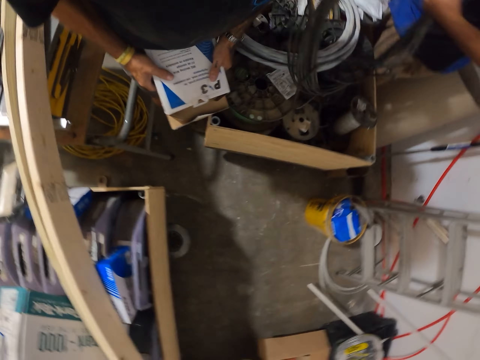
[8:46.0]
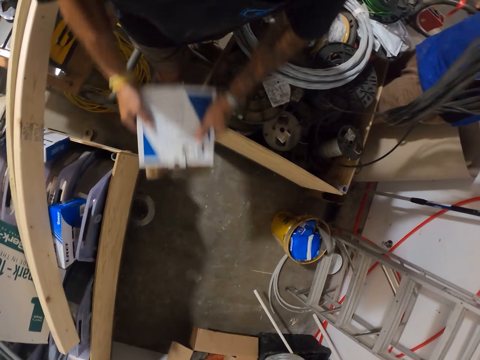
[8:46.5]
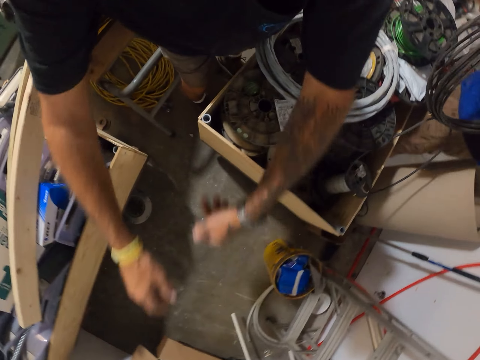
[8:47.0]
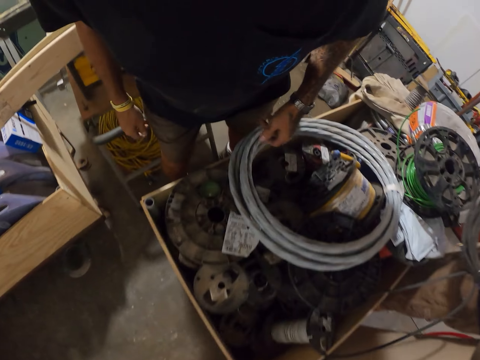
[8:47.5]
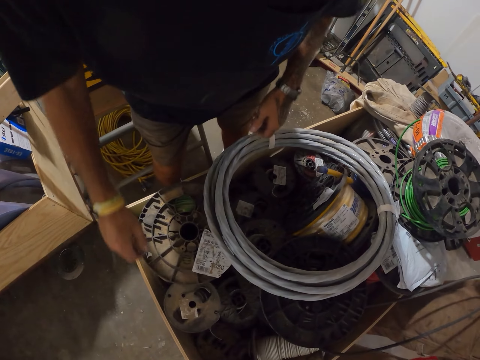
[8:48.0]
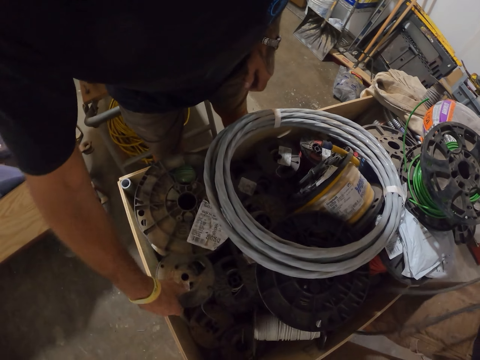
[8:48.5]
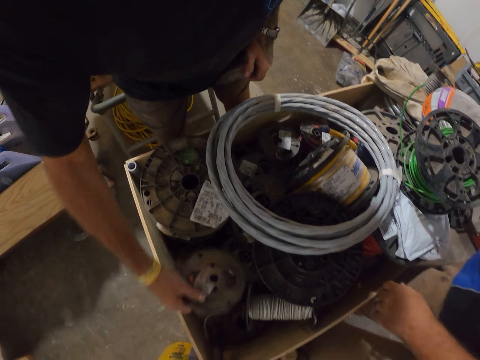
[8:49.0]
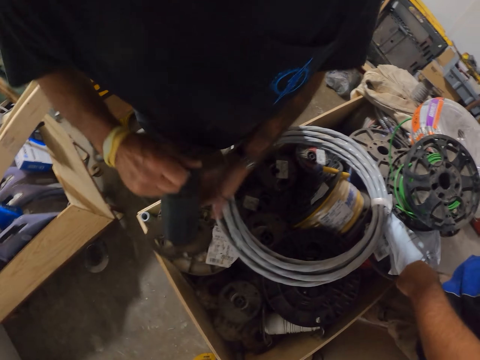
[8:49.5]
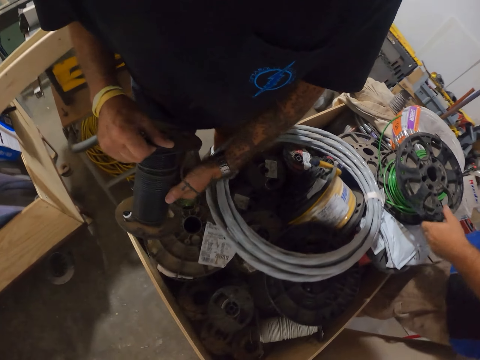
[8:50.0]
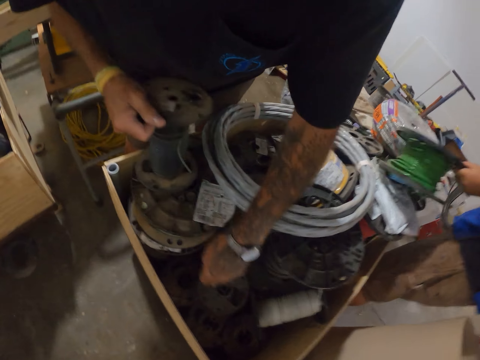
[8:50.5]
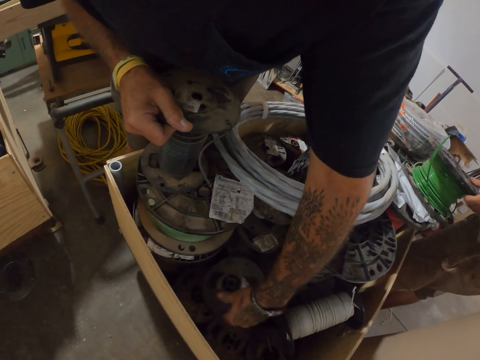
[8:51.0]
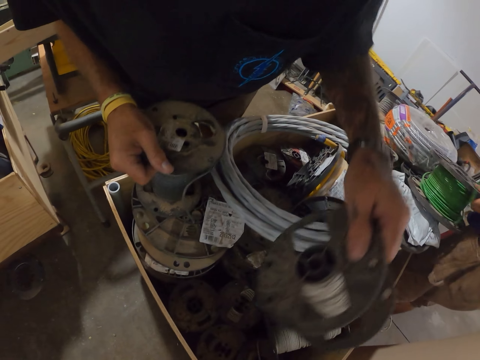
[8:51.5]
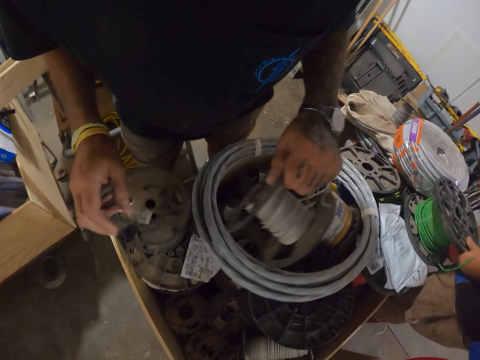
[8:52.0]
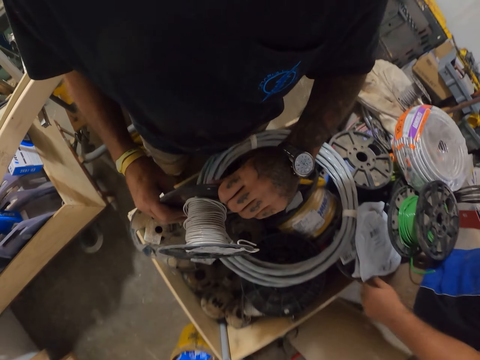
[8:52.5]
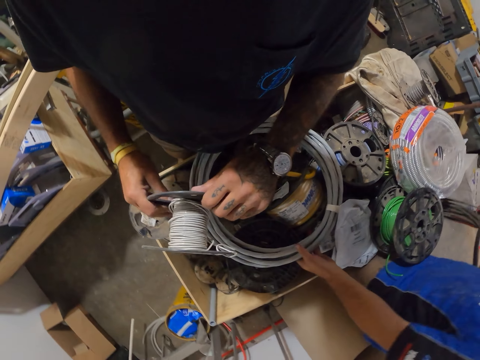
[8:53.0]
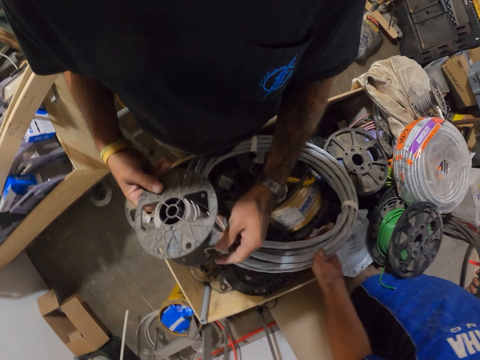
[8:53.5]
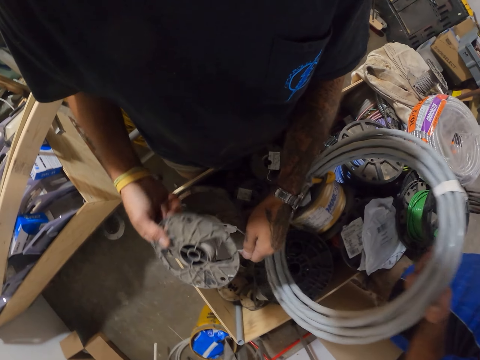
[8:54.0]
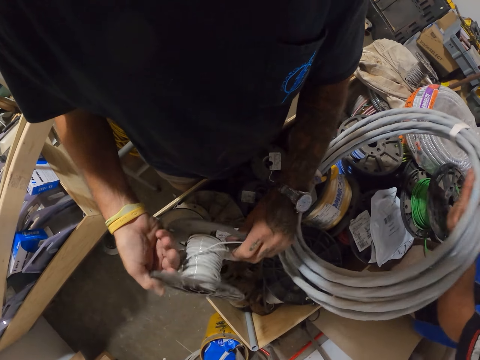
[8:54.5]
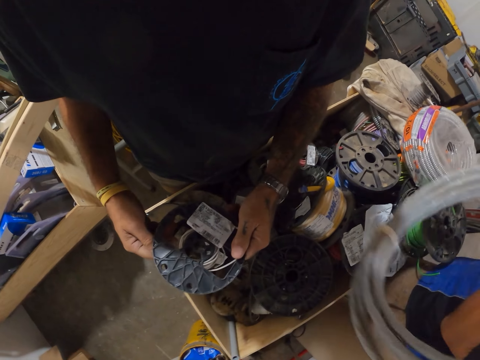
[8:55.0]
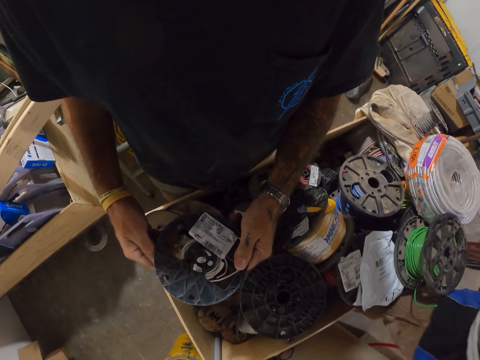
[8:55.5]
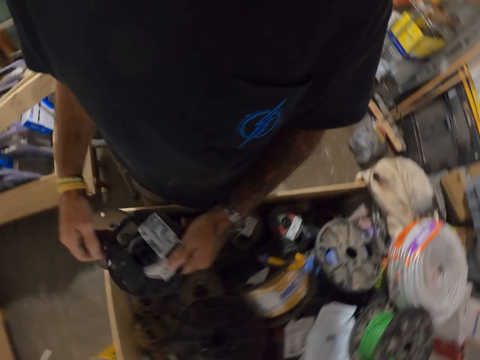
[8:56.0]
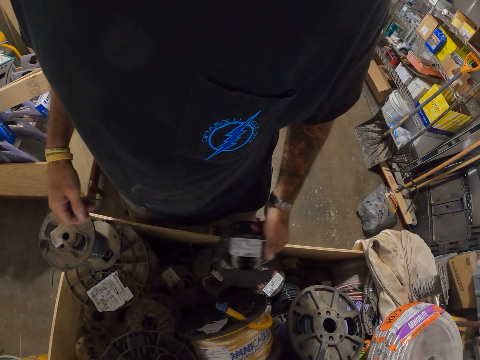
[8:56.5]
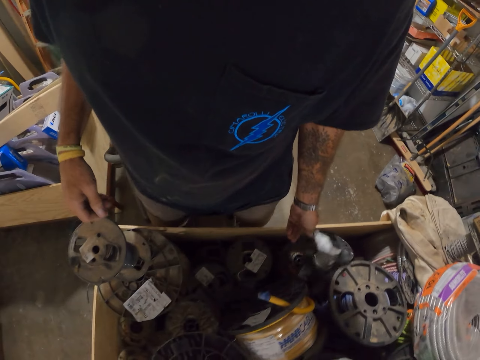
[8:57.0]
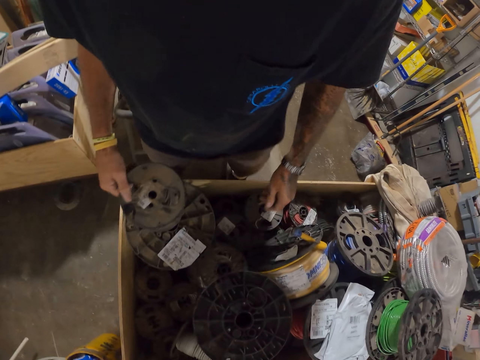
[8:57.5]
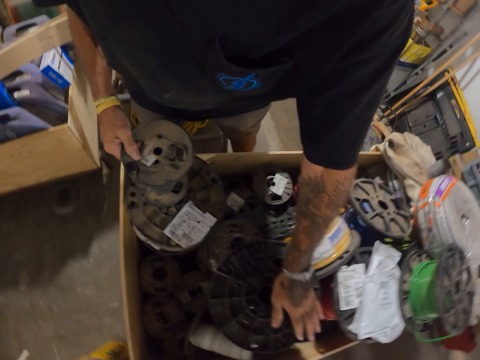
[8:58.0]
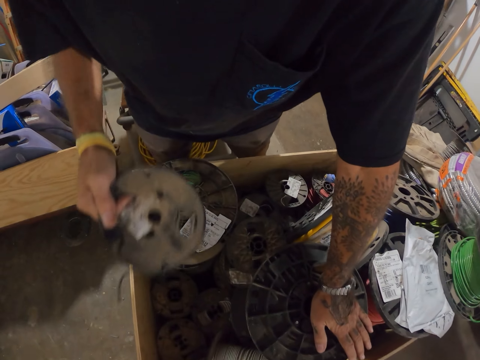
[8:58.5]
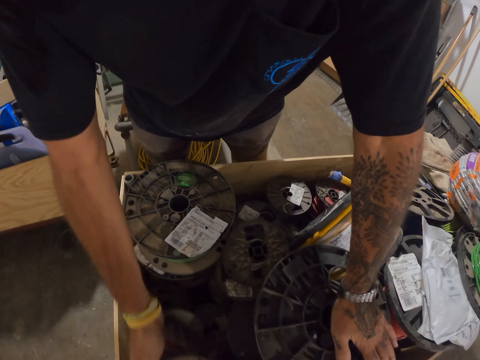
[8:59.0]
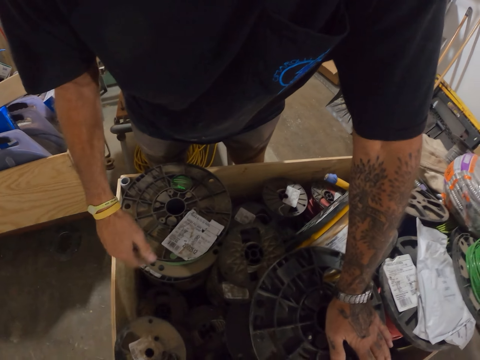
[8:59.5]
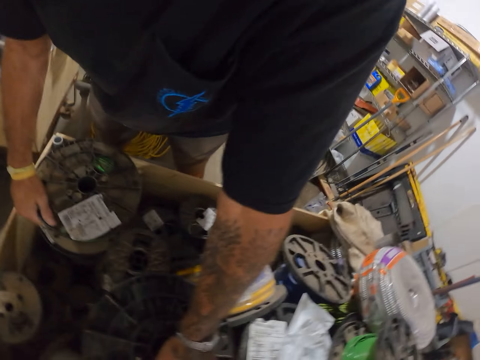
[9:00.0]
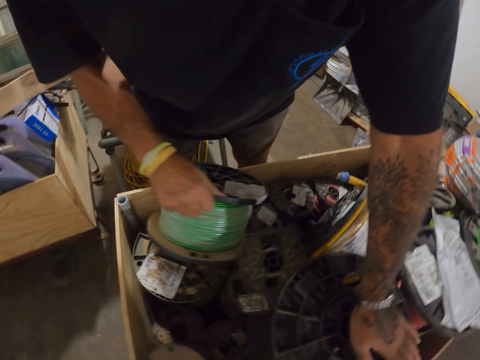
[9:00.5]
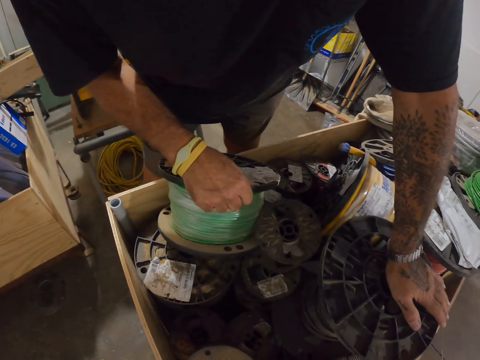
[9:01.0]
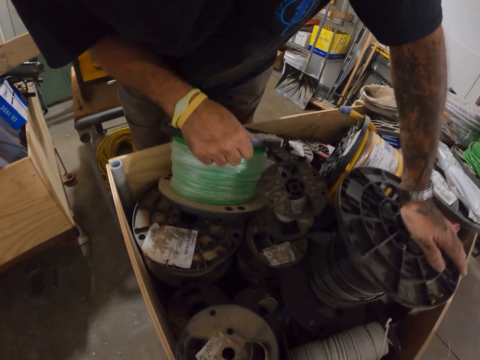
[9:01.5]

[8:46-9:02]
A man picks a wire. The camera wearer throws away the carton. They pick an extension roll cord. They put down the extension roll cord.

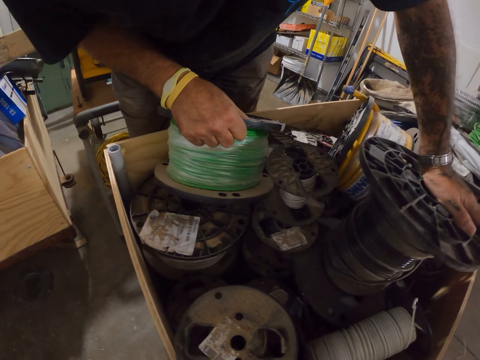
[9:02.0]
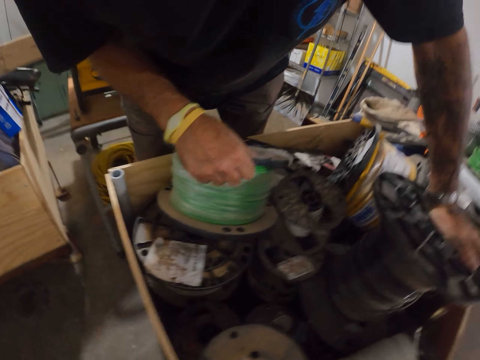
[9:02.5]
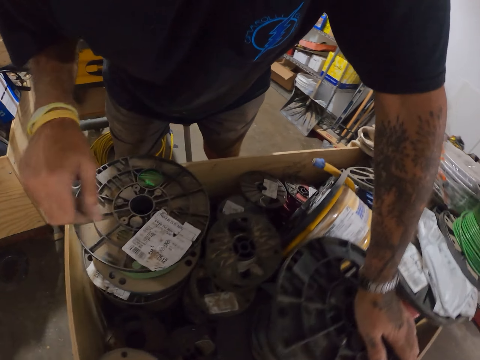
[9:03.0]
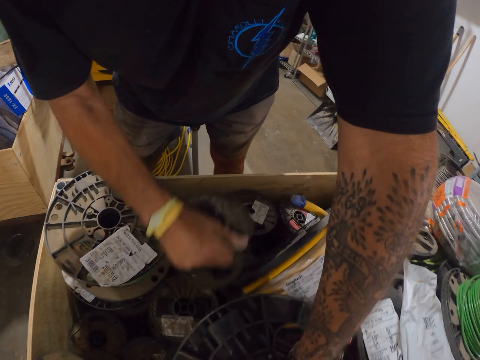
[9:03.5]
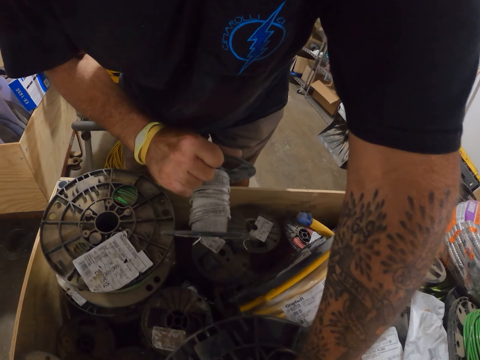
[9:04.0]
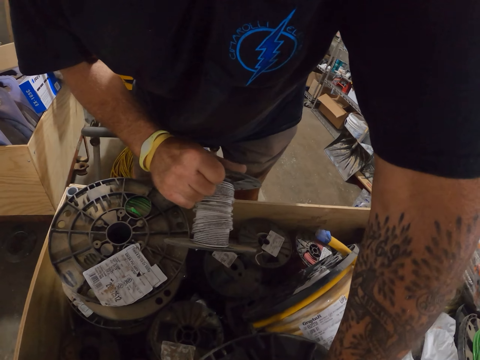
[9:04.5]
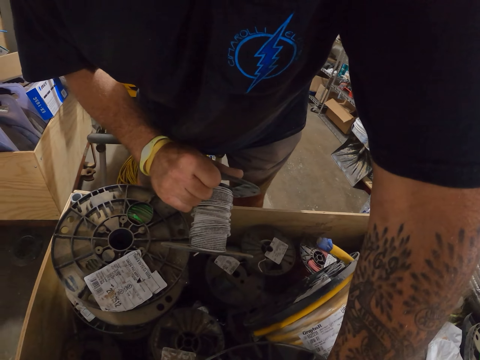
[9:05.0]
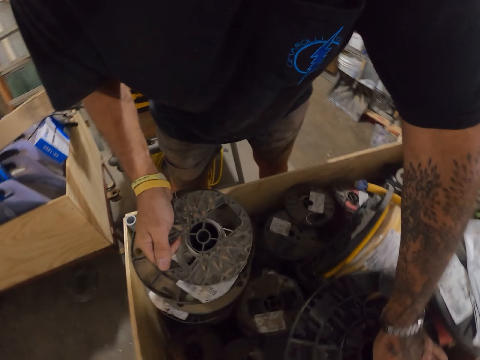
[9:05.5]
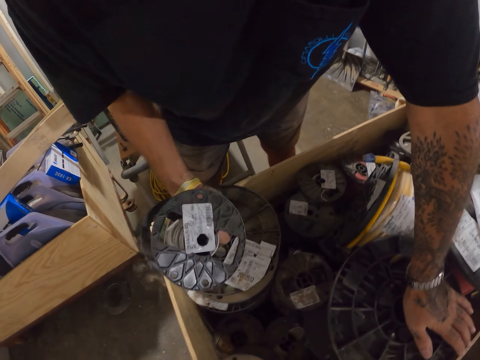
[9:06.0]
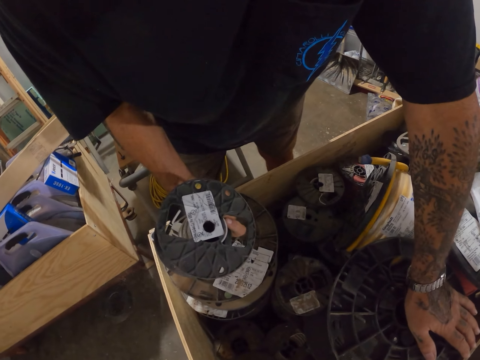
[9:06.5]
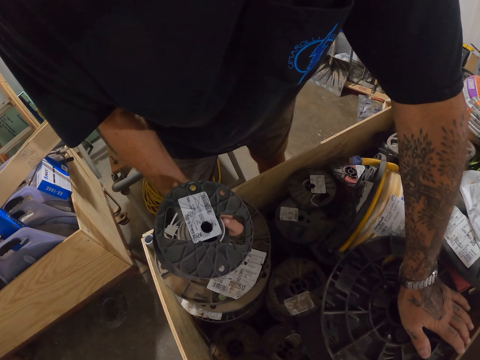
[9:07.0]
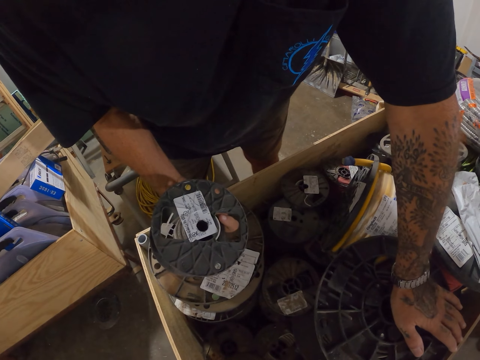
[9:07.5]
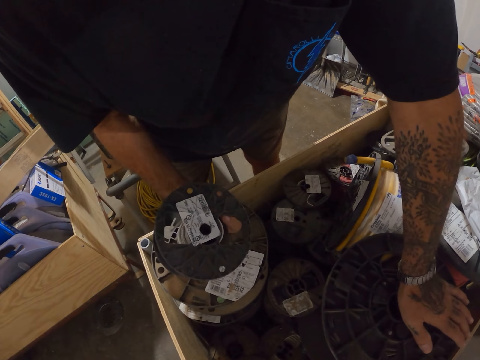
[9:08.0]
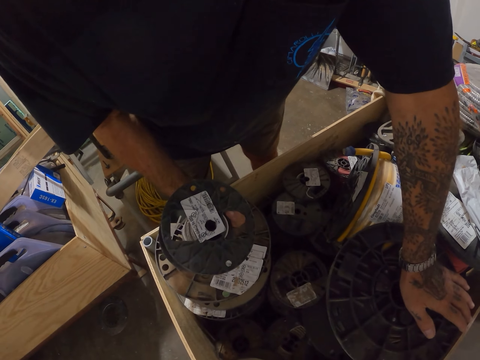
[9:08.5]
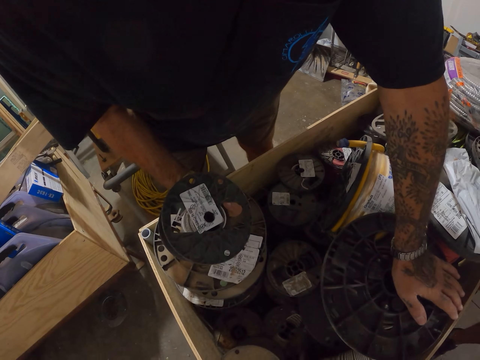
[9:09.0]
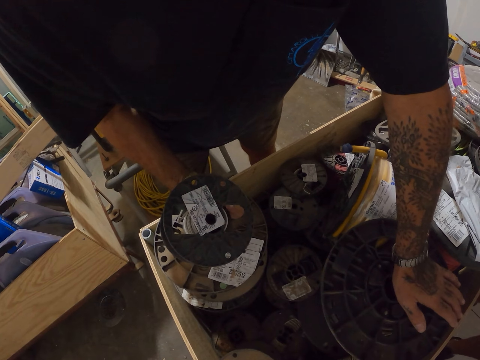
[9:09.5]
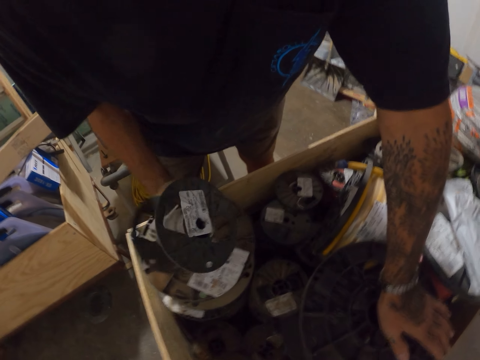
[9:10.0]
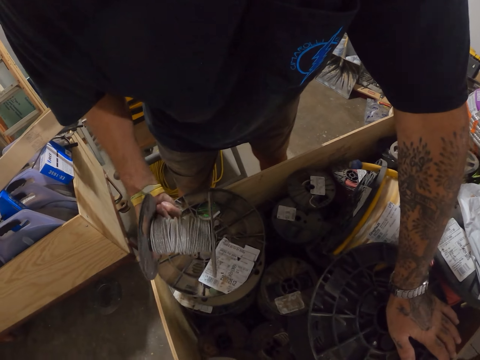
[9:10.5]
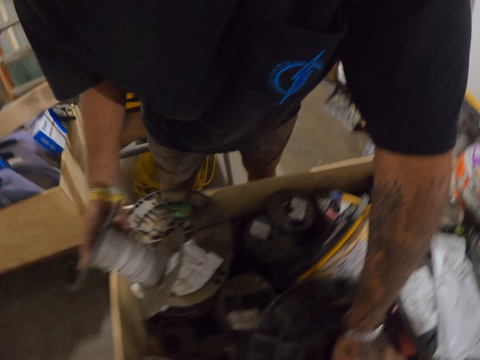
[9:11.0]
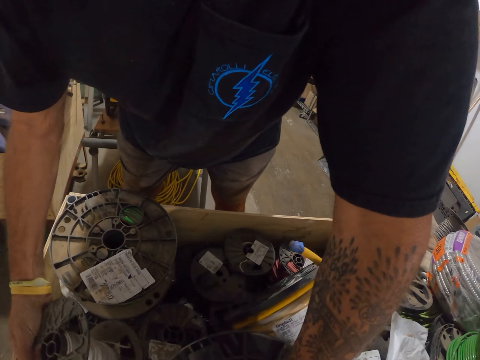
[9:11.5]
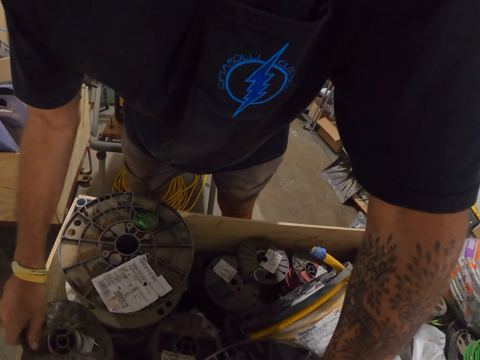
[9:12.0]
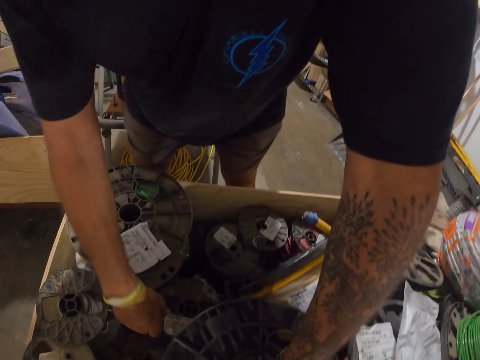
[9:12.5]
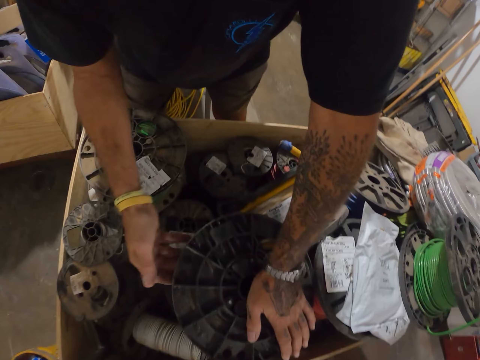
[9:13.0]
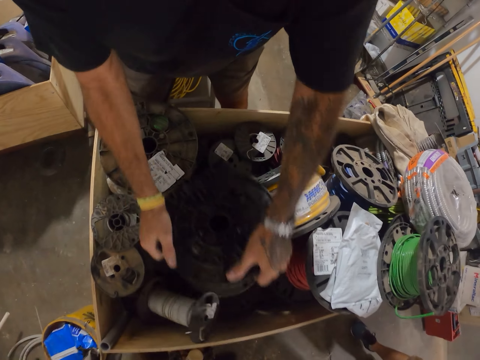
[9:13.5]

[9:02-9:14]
The camera wearer checks the cable reel in hand. They pick the extension roll cord. They put down the extension roll cord.
